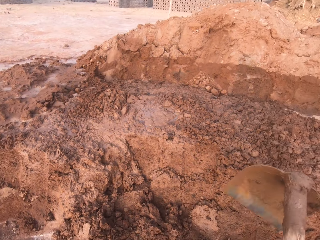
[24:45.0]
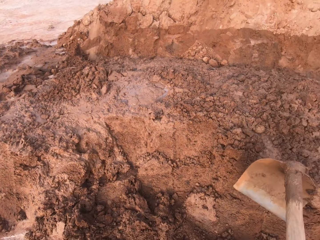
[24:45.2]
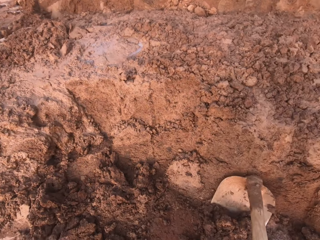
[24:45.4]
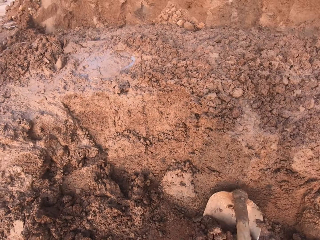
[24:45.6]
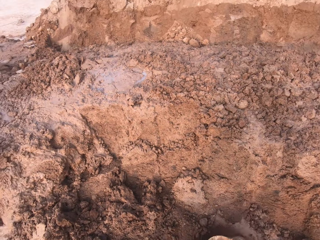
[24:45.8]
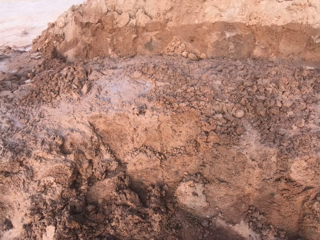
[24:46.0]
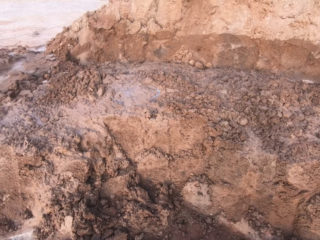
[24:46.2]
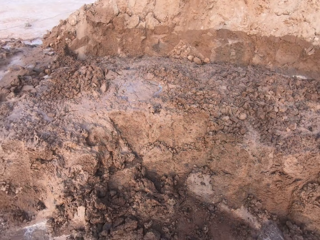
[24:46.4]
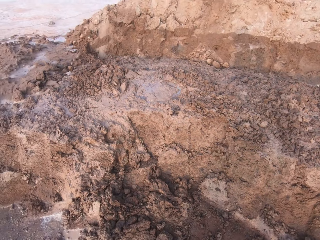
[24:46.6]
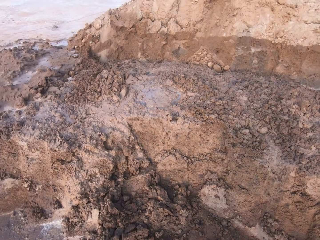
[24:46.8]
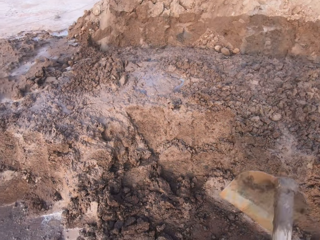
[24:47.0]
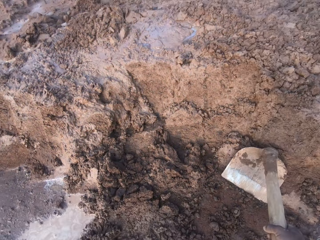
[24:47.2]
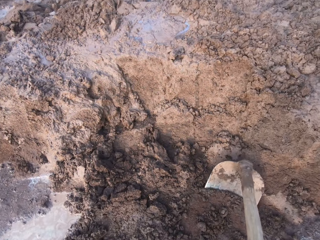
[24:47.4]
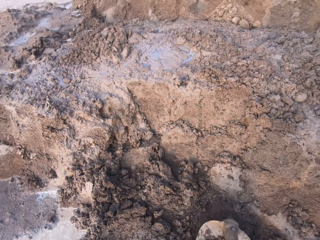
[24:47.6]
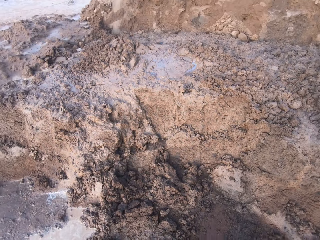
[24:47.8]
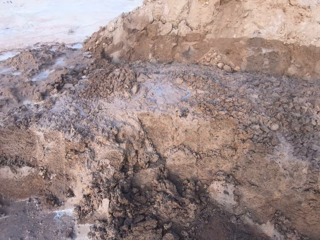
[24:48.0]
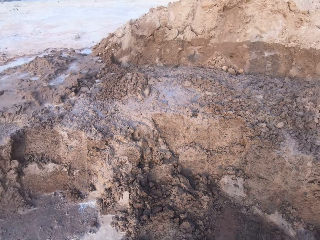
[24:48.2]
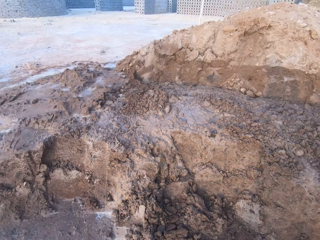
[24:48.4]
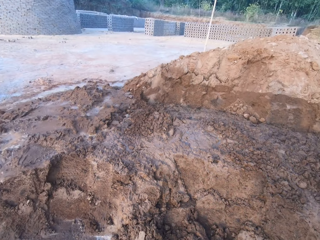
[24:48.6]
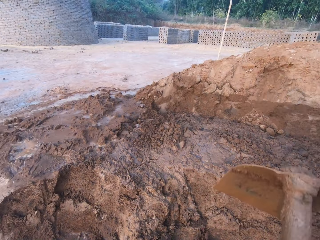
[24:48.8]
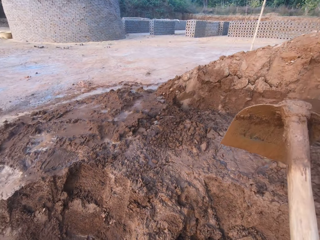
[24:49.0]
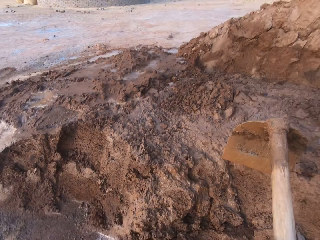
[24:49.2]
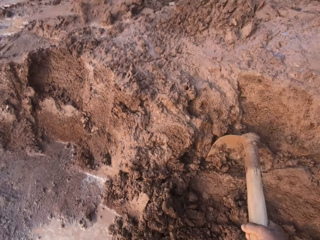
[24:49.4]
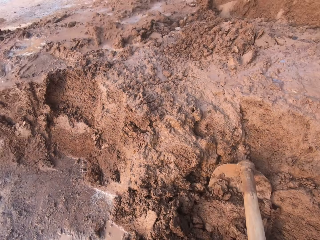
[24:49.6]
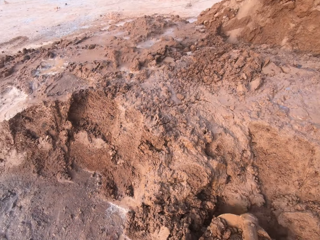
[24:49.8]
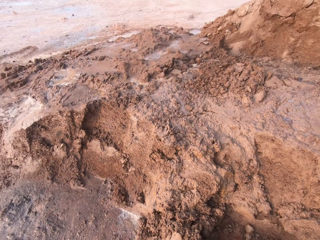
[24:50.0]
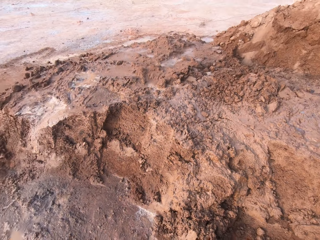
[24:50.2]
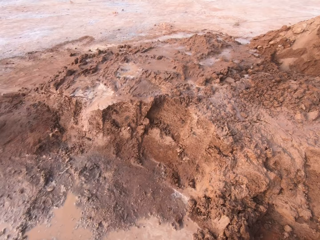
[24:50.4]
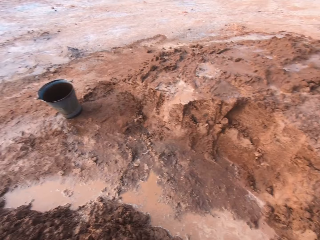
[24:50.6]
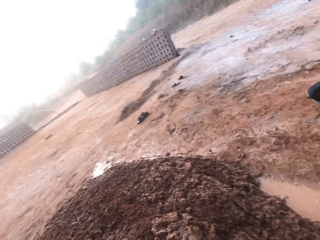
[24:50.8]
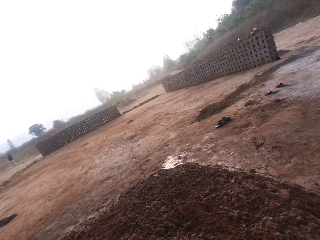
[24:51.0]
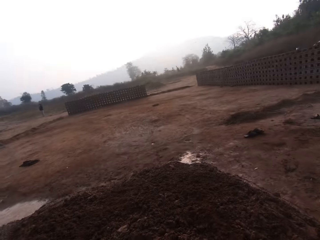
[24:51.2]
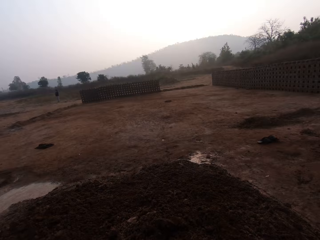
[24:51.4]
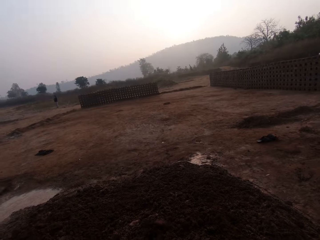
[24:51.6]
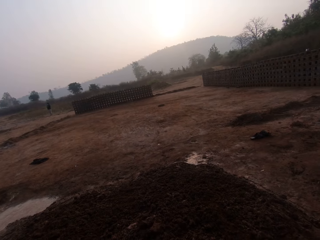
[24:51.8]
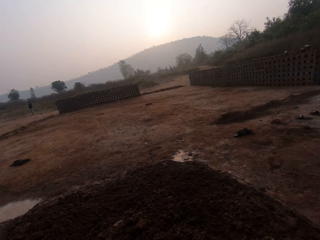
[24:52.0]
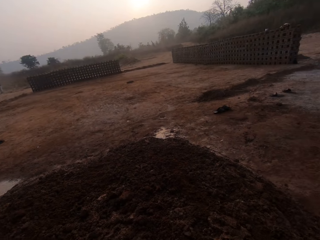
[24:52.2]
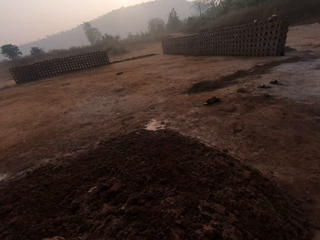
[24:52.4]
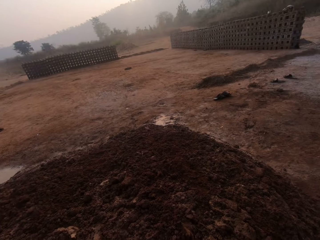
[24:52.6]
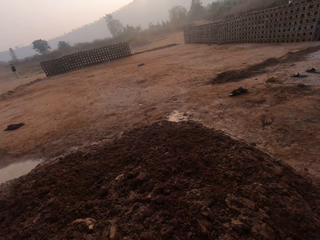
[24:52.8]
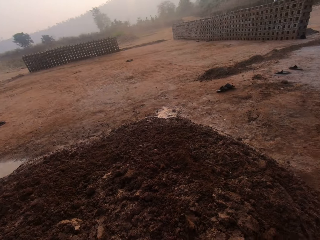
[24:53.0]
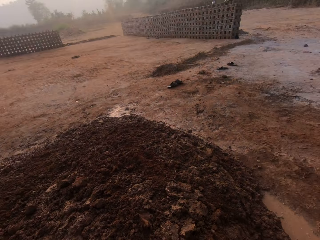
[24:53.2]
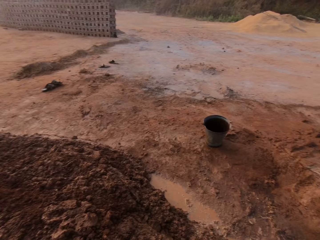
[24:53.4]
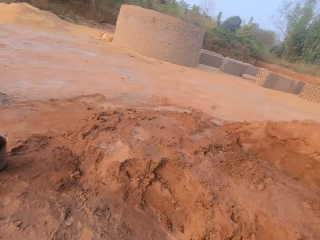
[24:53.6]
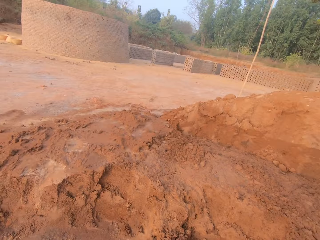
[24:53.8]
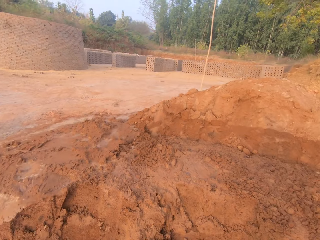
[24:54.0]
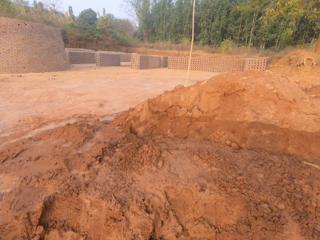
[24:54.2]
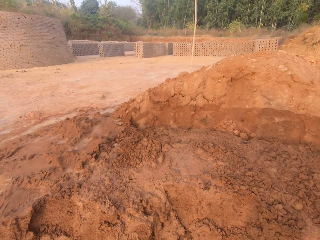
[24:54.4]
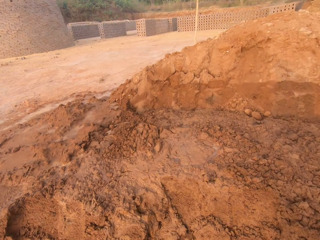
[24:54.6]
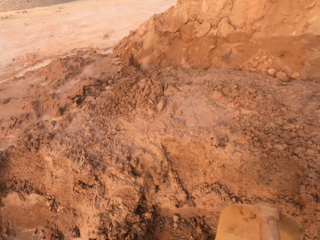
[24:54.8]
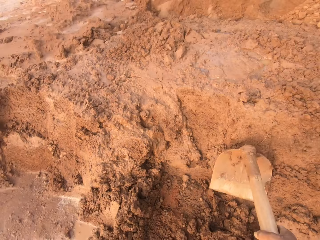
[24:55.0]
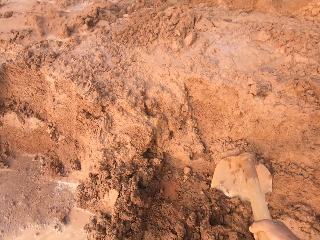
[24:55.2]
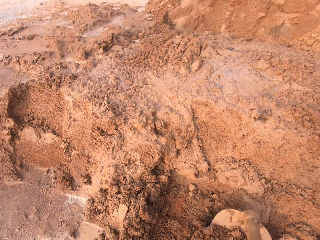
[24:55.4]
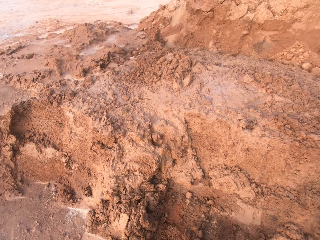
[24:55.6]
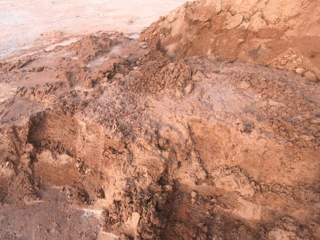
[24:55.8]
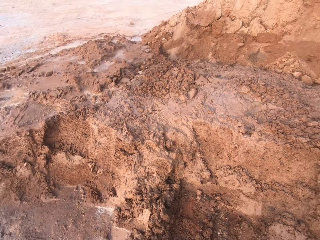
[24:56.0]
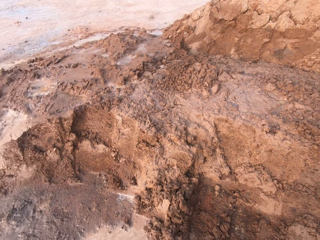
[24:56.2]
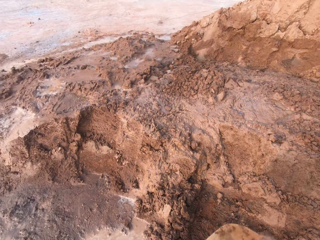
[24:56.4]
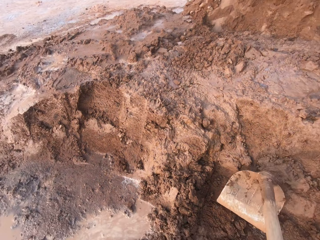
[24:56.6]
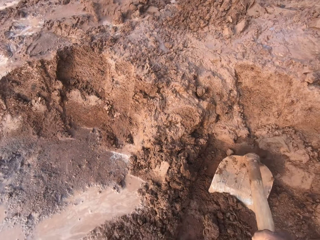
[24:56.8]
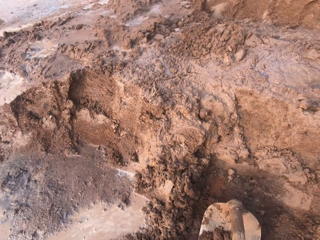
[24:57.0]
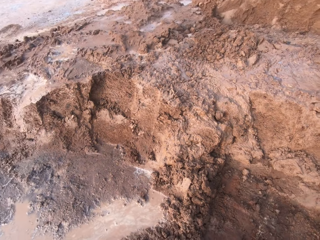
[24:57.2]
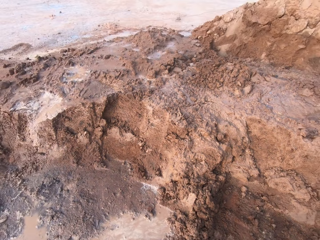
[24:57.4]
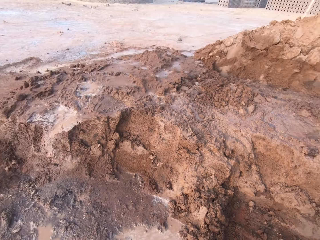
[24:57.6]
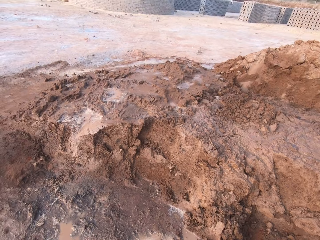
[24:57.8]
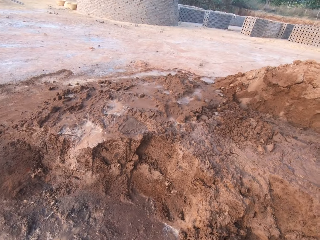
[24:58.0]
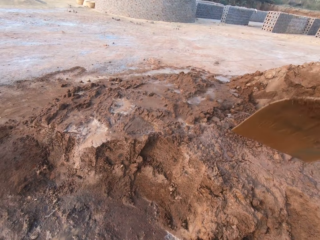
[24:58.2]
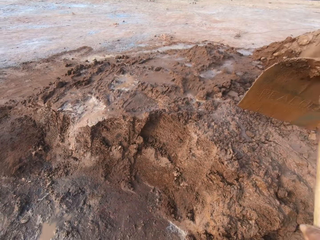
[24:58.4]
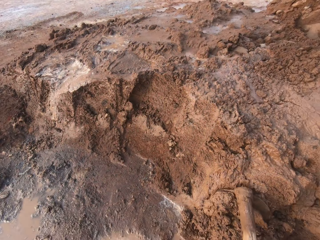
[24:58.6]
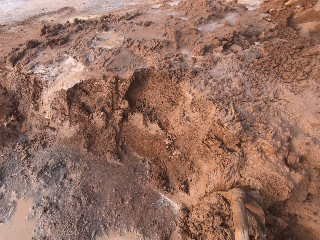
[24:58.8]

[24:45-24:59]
The man interacts with the camera wearer. The camera wearer looks back. They dig the soil with the hoe.

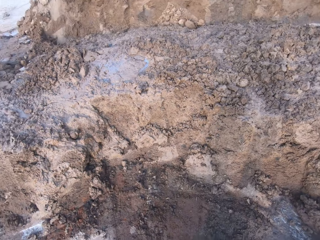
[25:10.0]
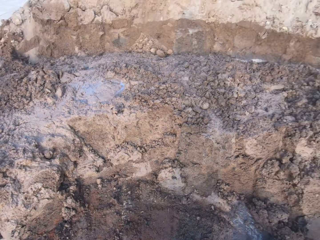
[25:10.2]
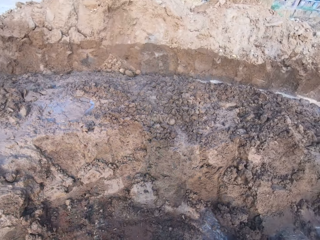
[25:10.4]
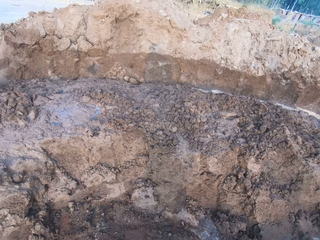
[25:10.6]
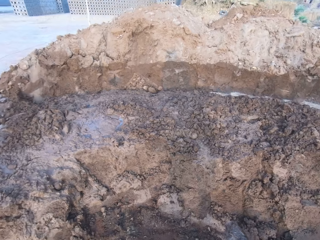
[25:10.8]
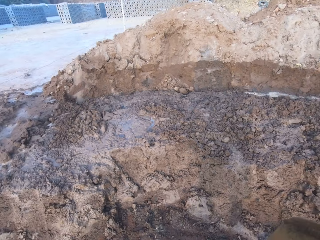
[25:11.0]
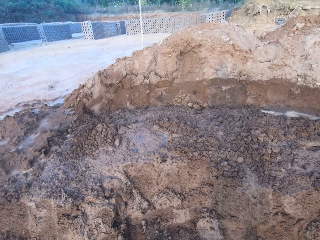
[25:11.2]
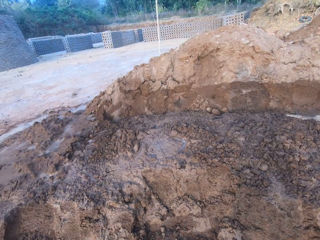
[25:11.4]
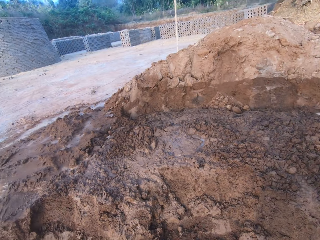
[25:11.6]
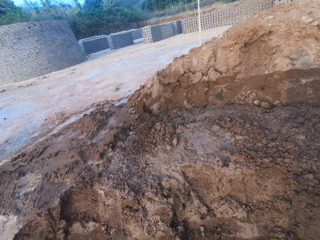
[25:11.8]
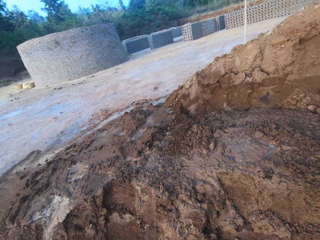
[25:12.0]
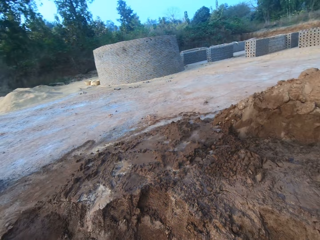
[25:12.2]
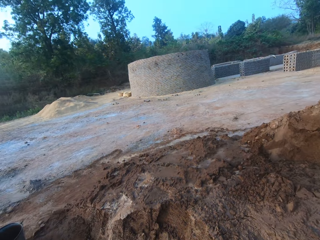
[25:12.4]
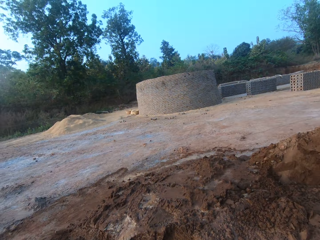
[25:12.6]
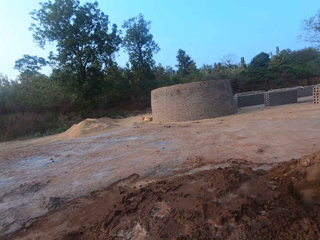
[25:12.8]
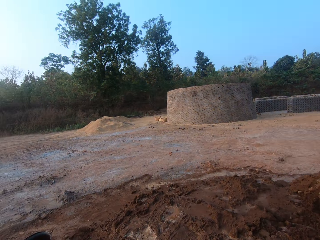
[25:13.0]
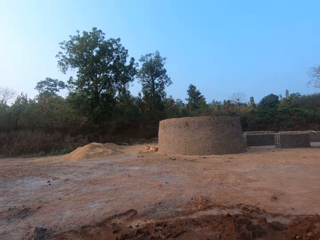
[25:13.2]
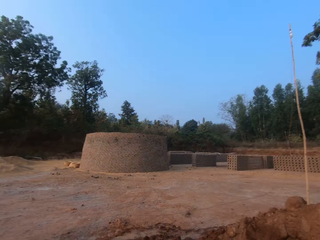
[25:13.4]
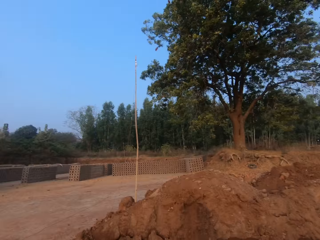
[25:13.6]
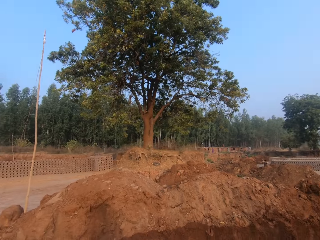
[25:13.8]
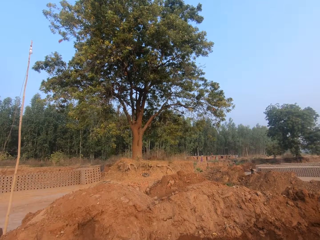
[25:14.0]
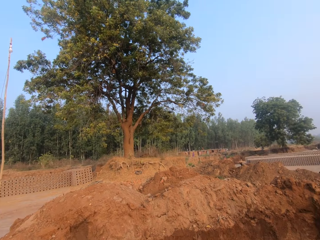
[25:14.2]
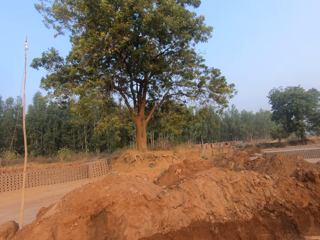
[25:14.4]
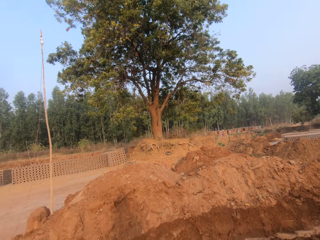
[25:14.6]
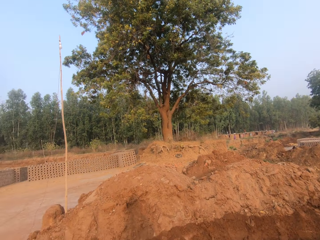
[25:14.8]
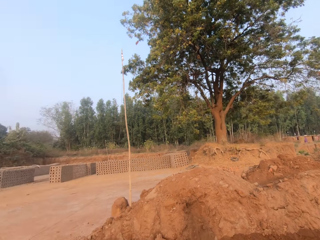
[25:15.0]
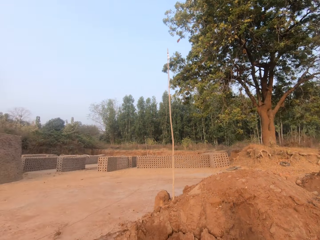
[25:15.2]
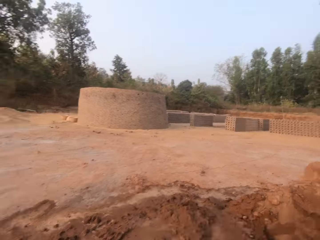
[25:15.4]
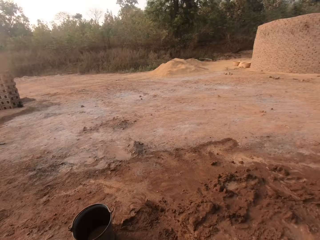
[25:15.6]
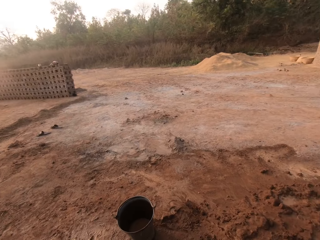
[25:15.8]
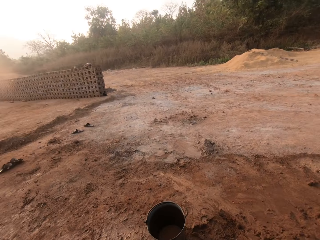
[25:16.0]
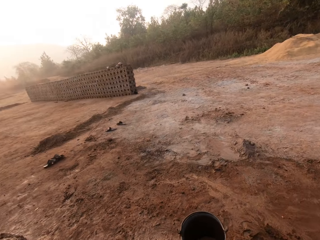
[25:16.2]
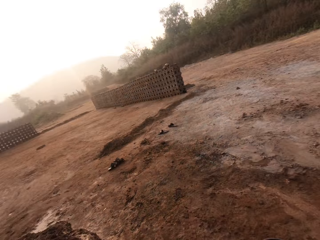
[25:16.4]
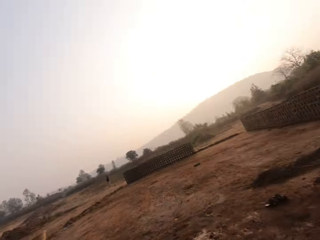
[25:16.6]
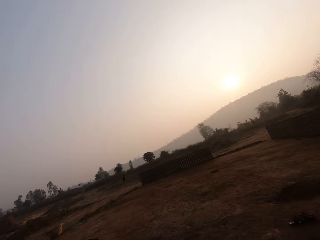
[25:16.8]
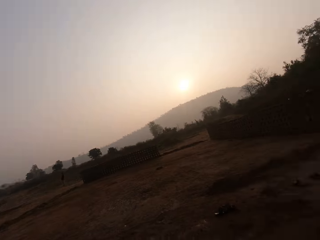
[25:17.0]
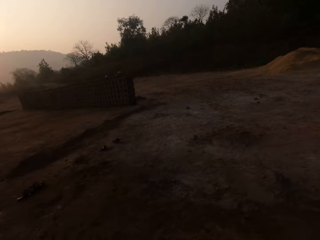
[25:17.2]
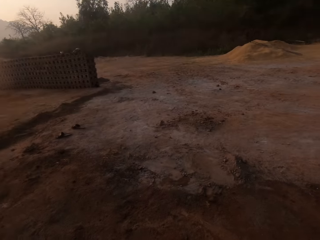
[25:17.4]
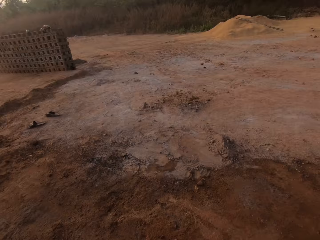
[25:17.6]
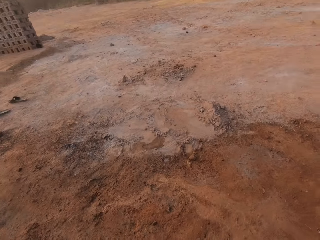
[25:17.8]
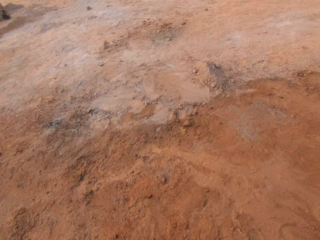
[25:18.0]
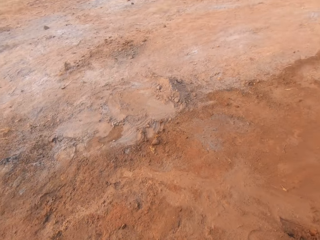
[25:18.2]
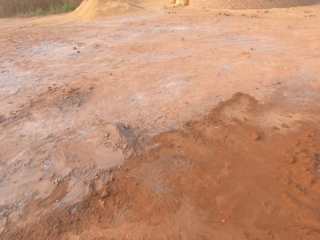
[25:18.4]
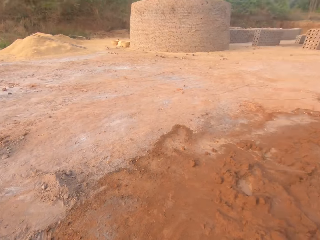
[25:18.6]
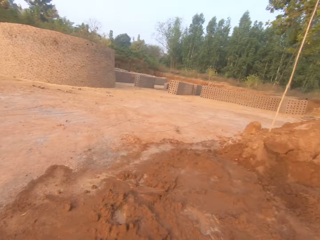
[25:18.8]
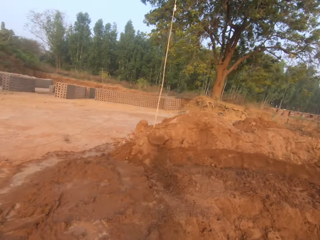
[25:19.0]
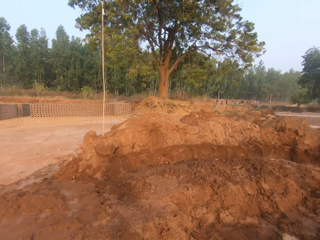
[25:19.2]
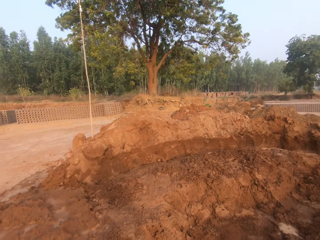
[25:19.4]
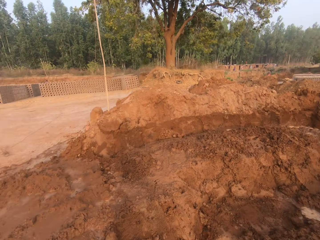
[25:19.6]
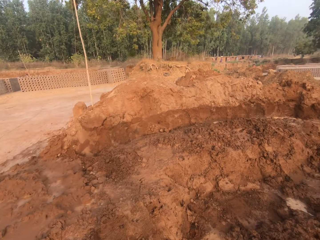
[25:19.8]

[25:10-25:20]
The camera wearer walks around the ground.
